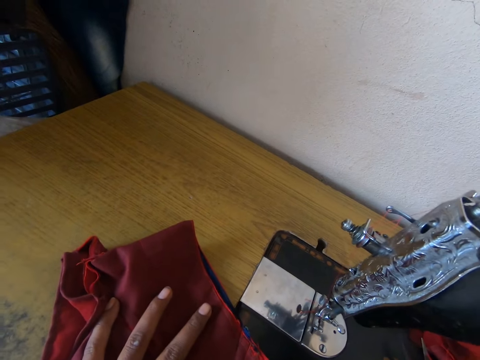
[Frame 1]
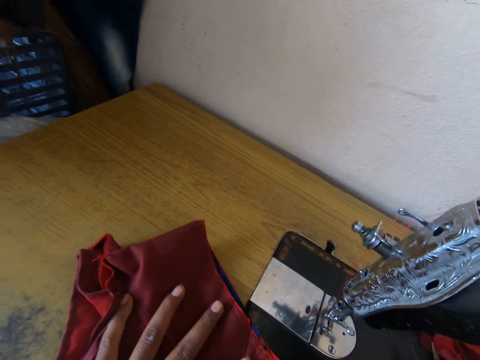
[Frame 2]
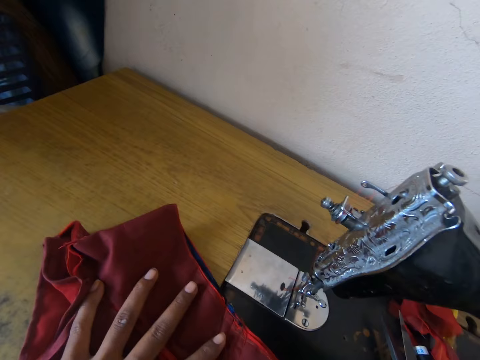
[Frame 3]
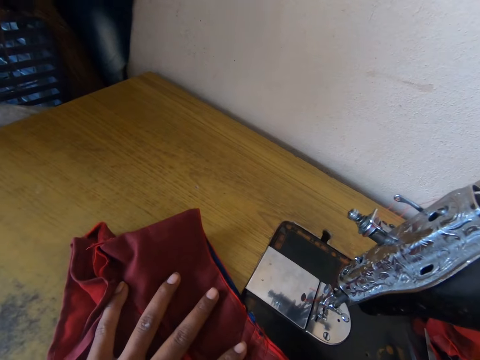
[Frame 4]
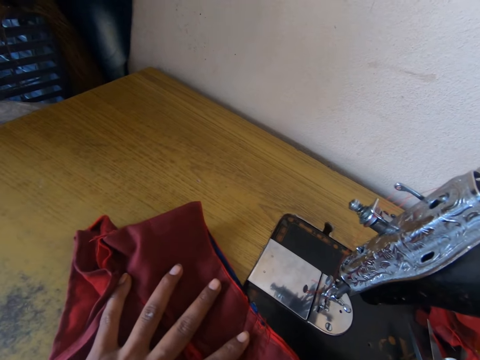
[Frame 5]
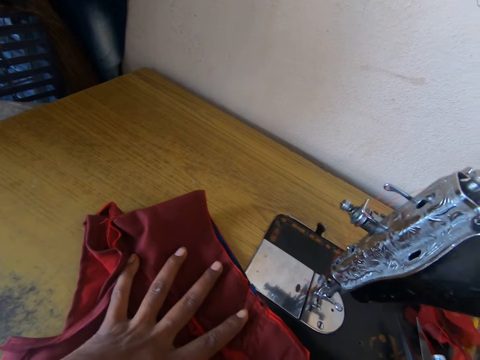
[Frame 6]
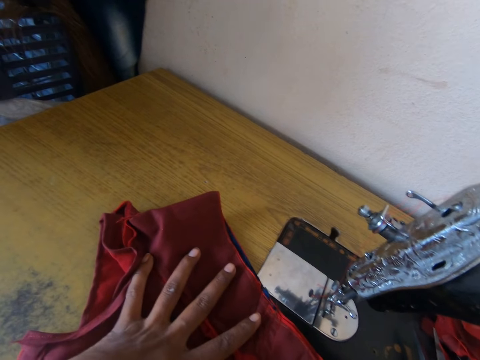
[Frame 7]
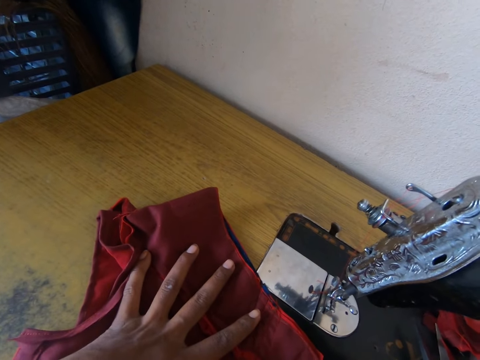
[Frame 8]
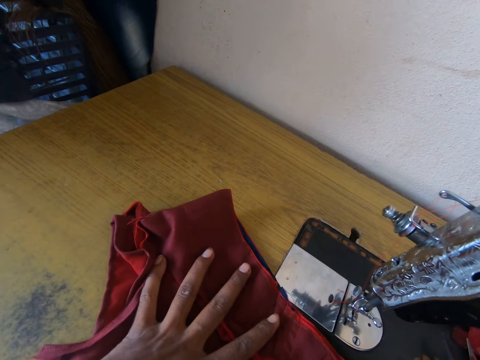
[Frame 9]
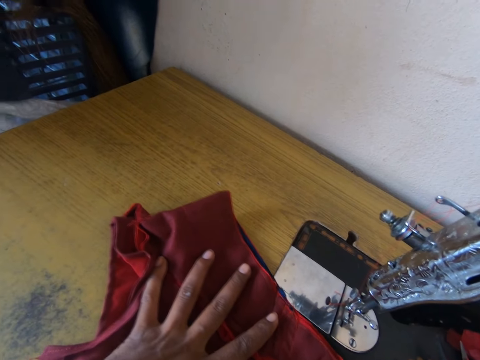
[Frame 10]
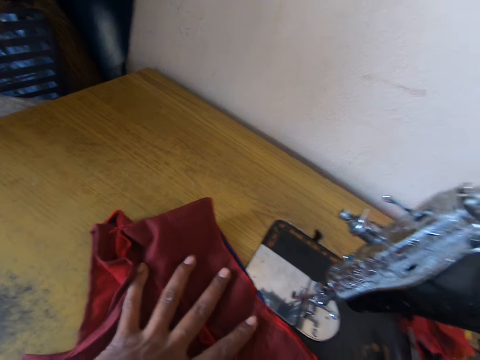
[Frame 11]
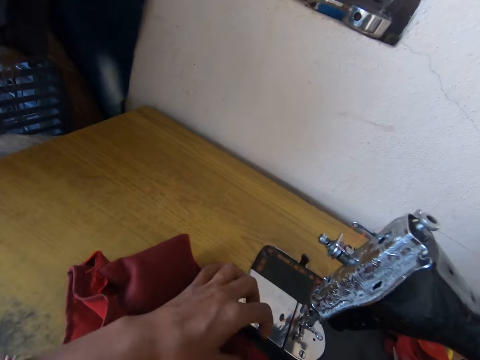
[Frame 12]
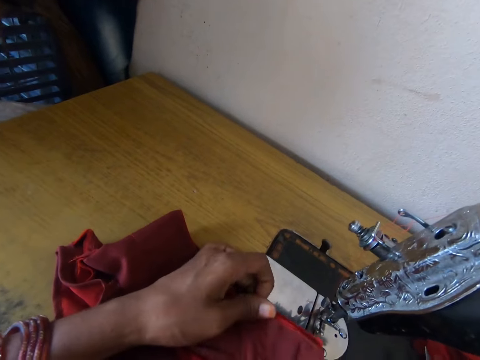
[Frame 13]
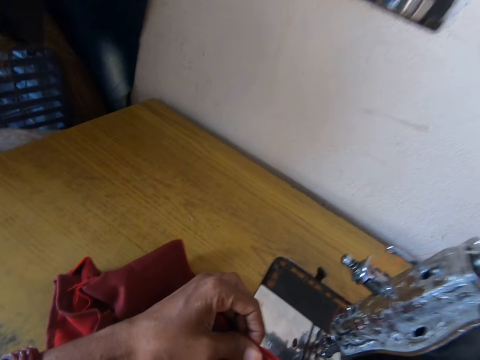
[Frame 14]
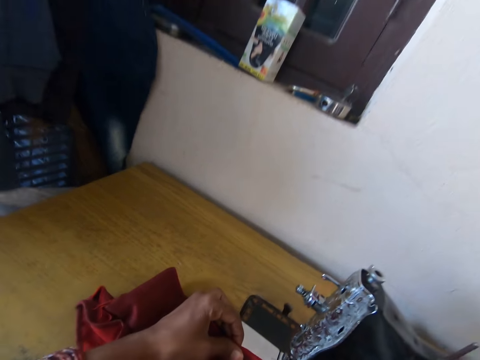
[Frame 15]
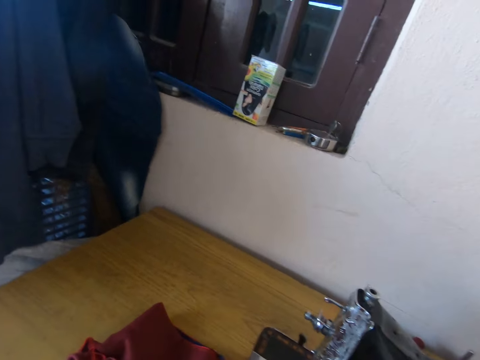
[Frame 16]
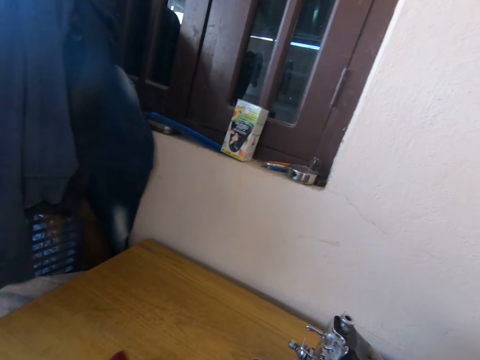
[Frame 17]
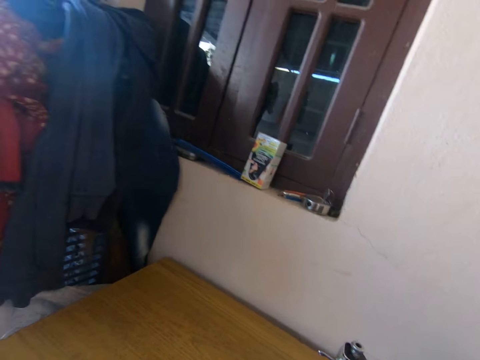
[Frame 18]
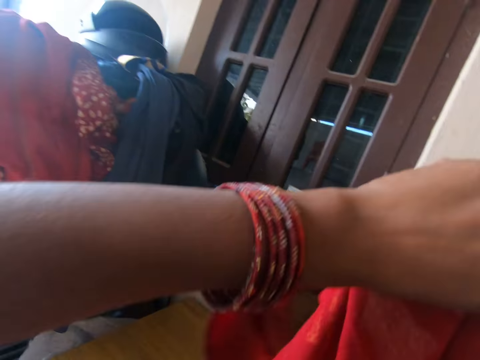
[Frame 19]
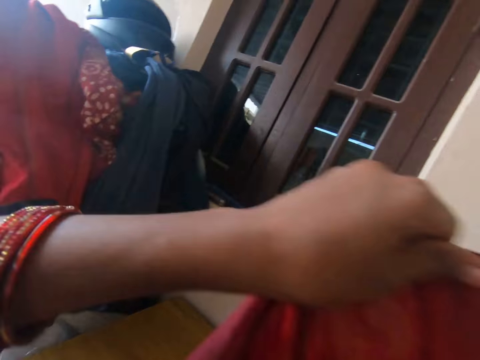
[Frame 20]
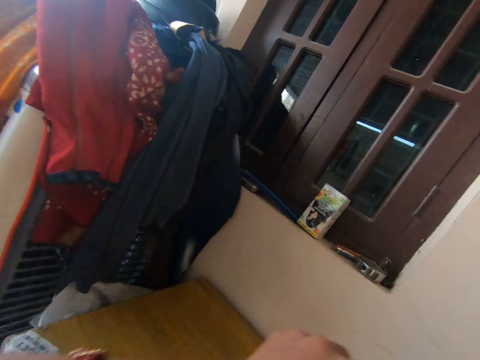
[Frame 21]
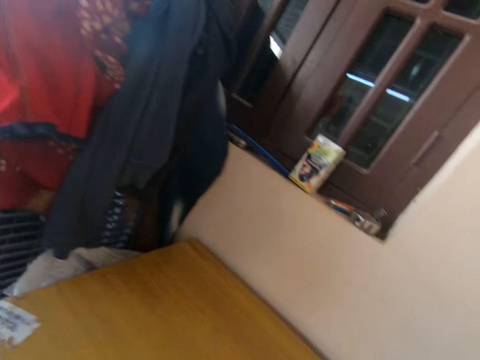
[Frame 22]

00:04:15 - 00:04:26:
The camera wearer holds the cloth. They lift the cloth. They adjust the cloth.

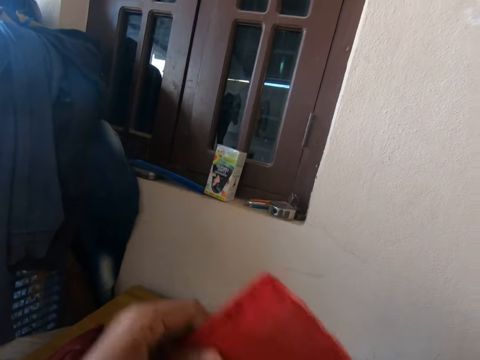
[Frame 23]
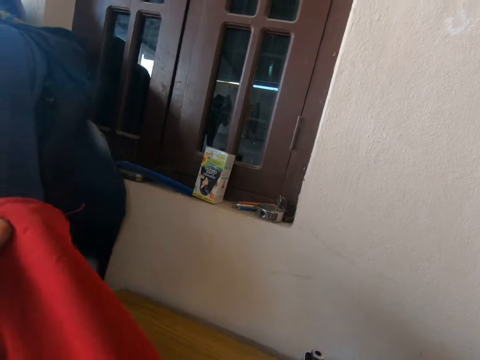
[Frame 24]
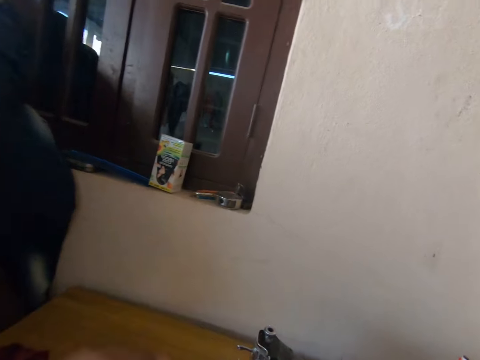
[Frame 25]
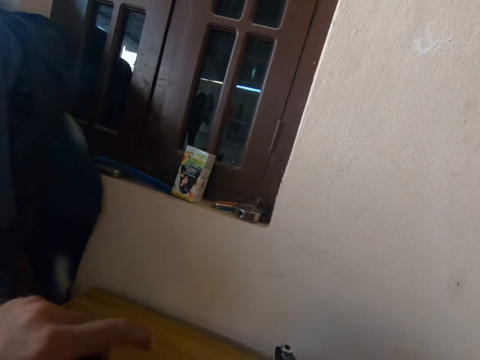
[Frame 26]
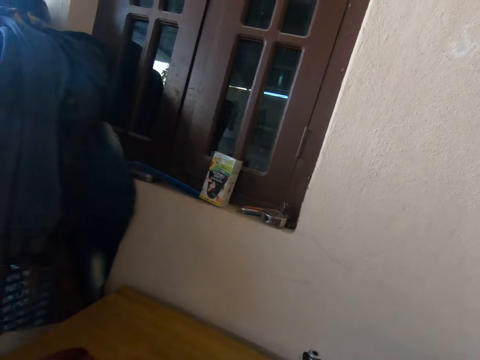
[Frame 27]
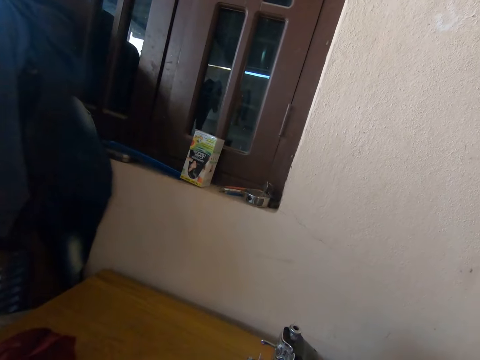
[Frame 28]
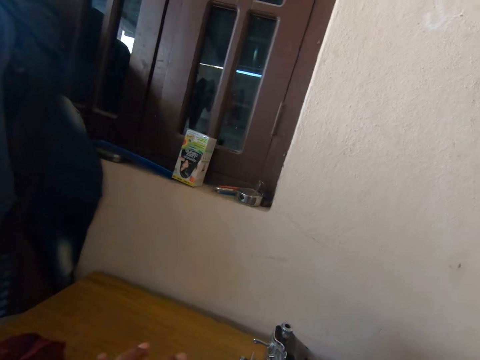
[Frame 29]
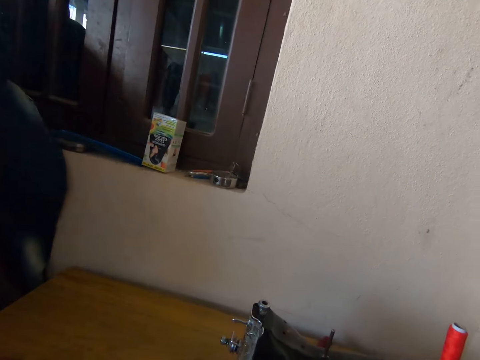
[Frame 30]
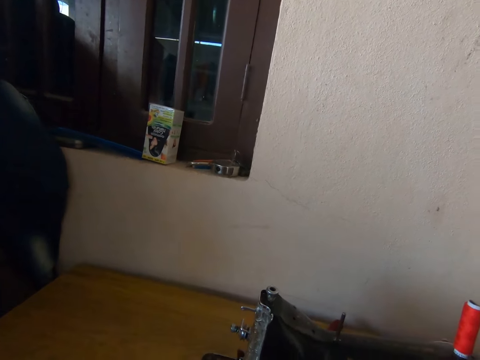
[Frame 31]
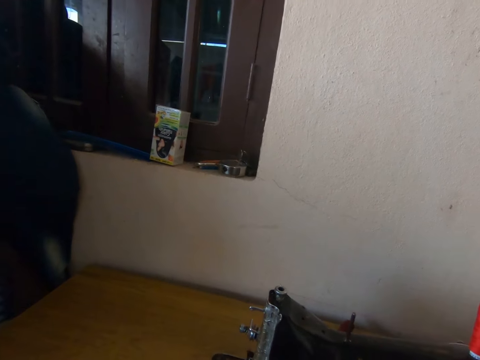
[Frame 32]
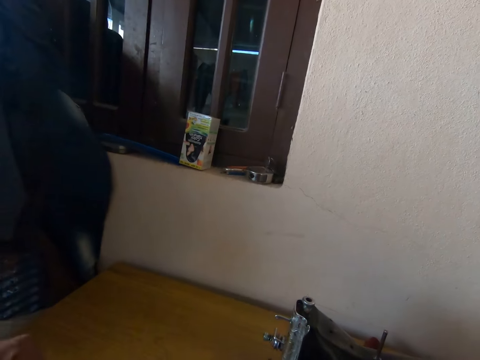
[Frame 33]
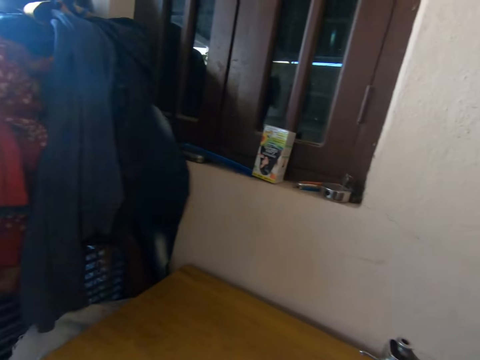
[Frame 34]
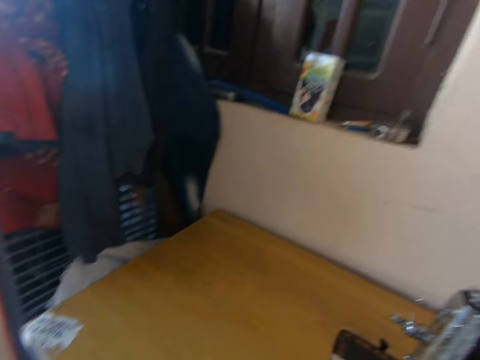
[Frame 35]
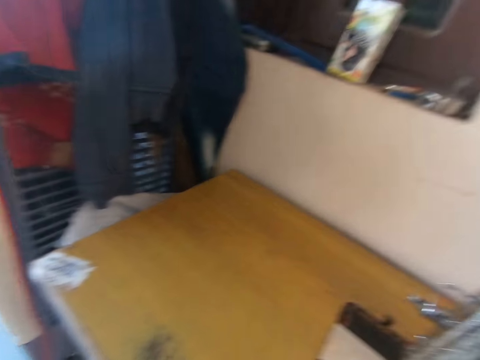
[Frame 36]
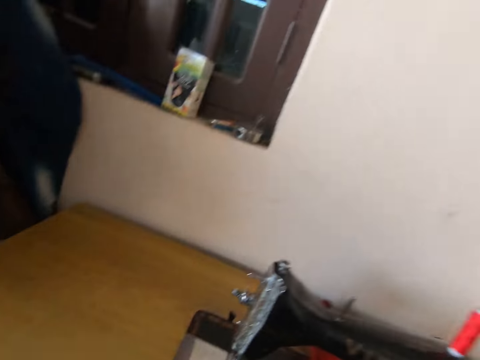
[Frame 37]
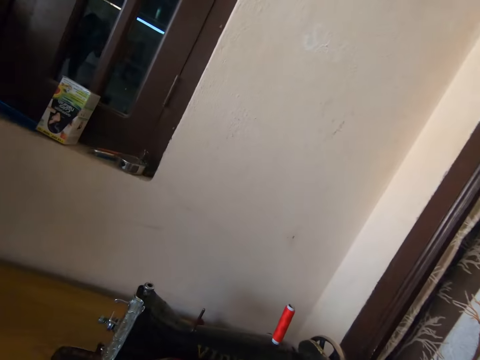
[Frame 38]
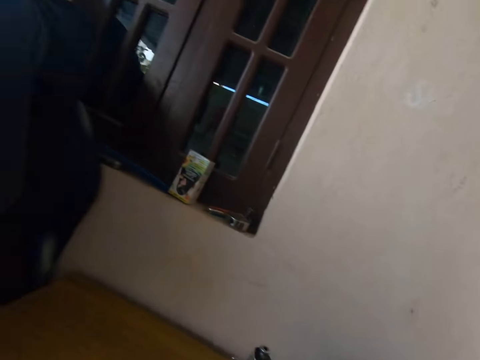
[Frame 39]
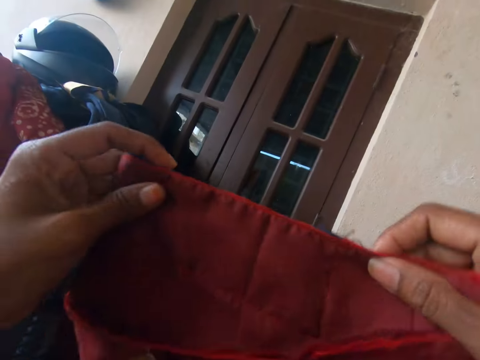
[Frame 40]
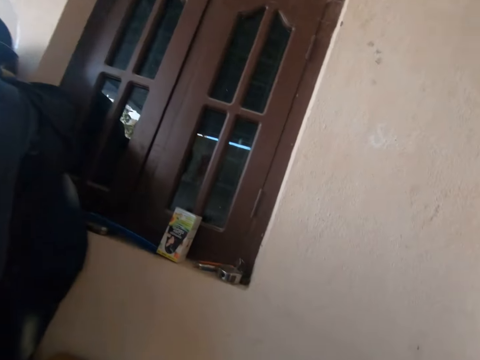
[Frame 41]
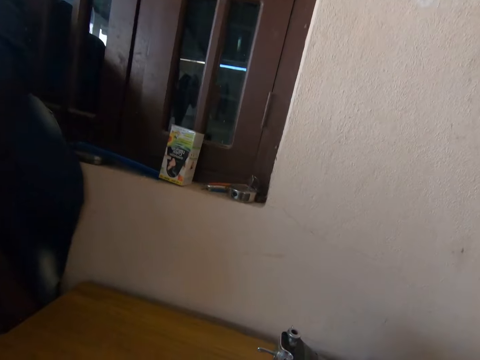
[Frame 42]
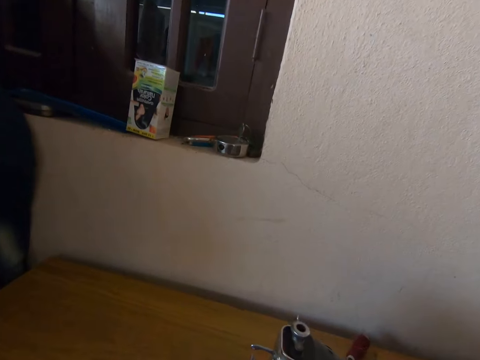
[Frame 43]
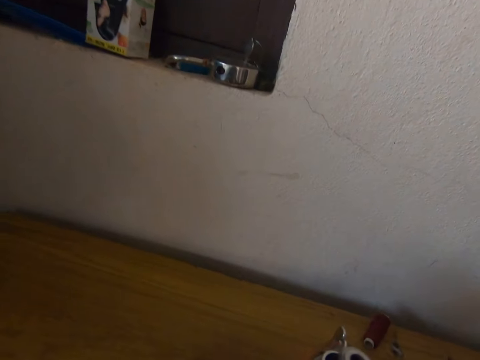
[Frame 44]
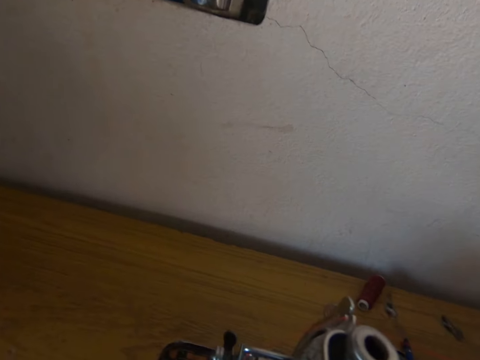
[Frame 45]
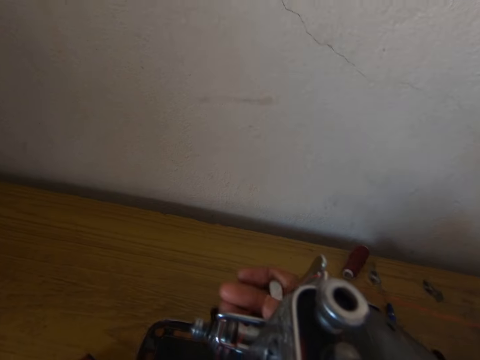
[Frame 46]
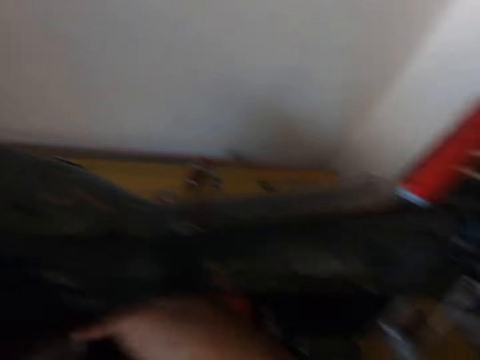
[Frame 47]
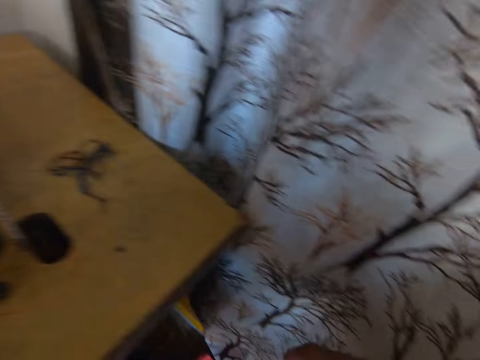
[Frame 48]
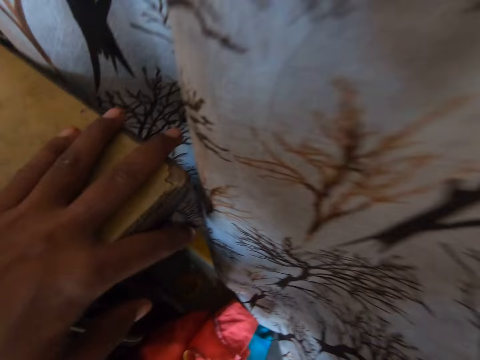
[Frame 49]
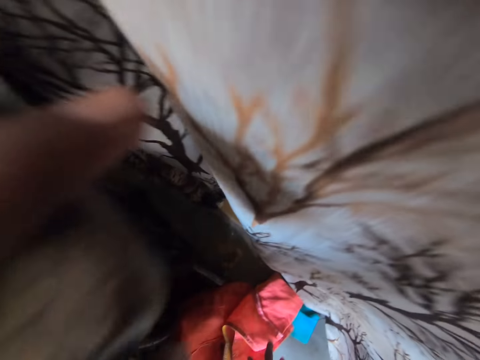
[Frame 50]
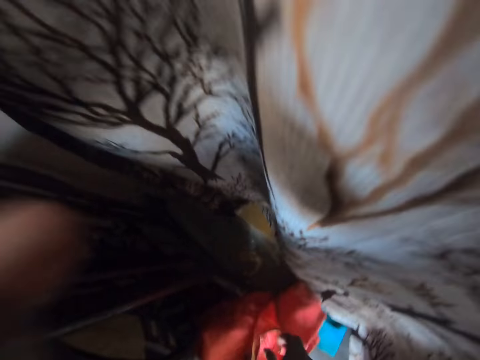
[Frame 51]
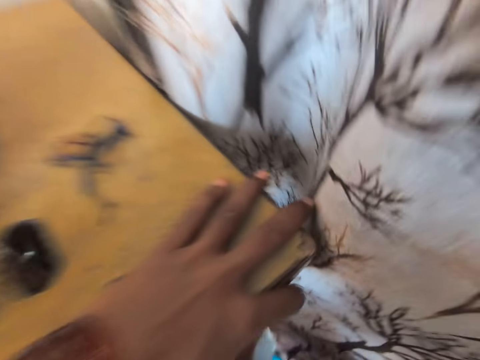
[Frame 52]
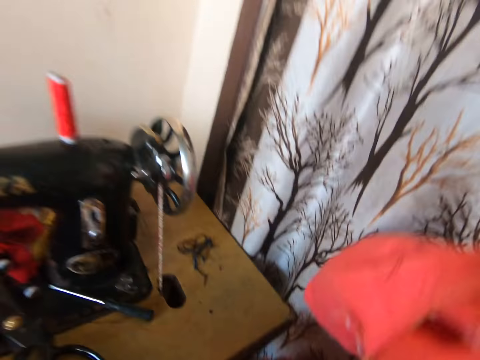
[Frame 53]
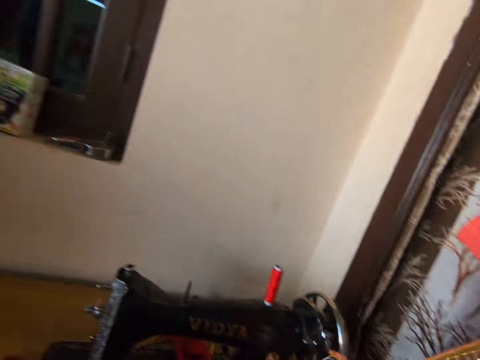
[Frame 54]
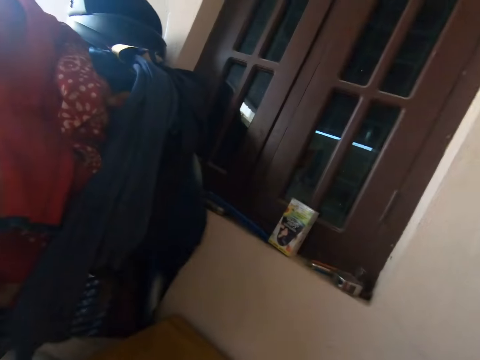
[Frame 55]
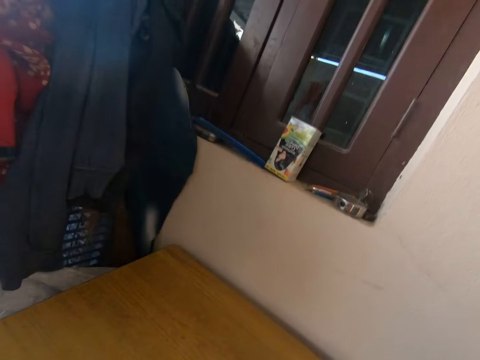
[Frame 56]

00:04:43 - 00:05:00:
The camera wearer holds the cloth. They look around the room. They move the cloth. They hold the cloth with both hands. They operate the sewing machine. They hold the table with the left hand. They pick up the cloth from the floor. They hold the cloth with the right hand.
